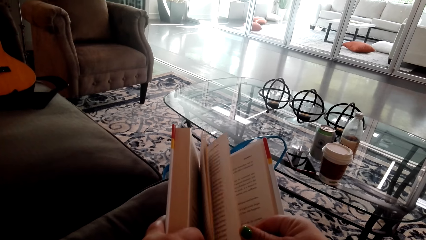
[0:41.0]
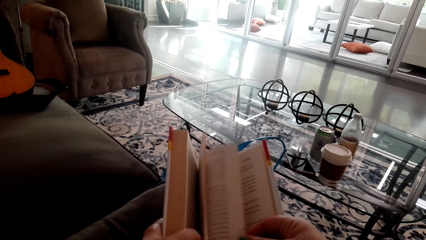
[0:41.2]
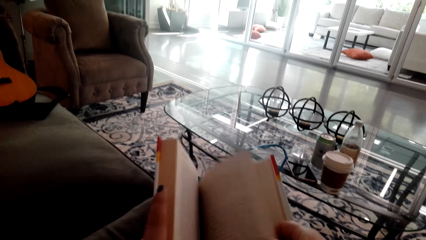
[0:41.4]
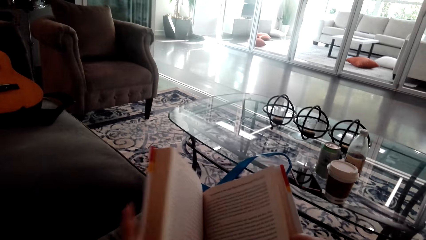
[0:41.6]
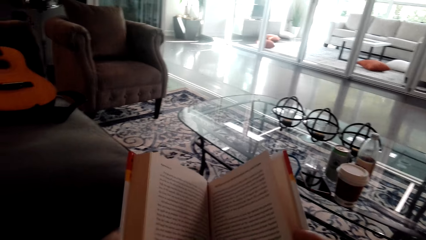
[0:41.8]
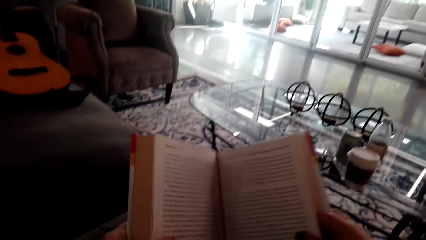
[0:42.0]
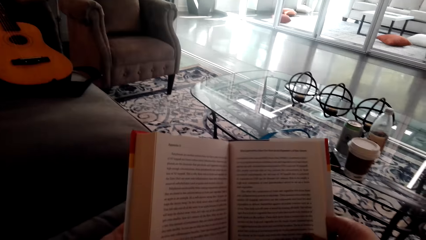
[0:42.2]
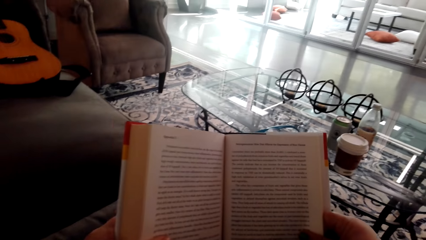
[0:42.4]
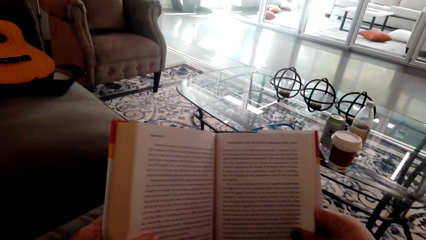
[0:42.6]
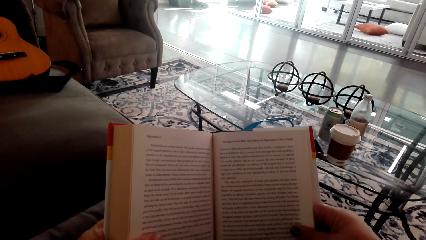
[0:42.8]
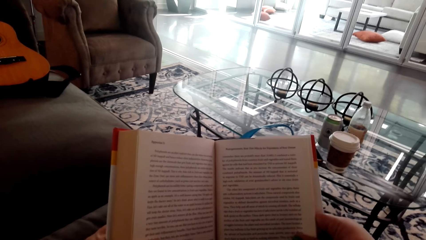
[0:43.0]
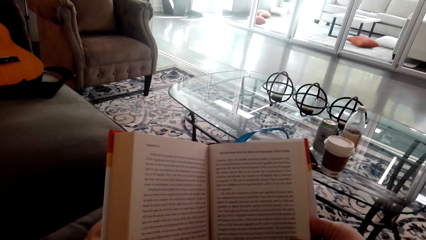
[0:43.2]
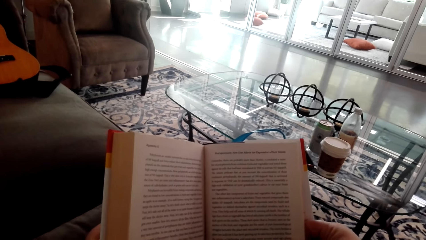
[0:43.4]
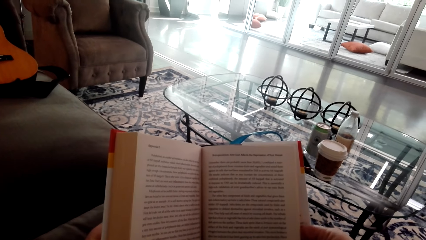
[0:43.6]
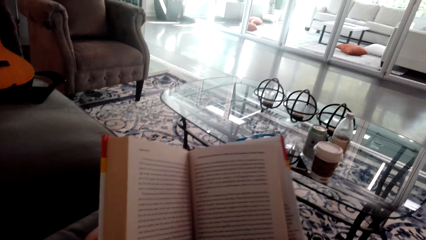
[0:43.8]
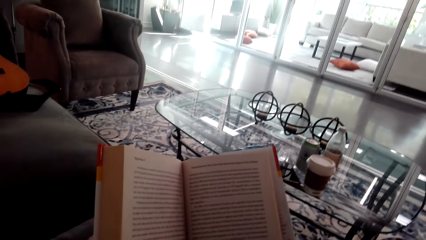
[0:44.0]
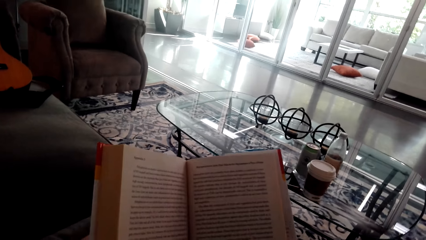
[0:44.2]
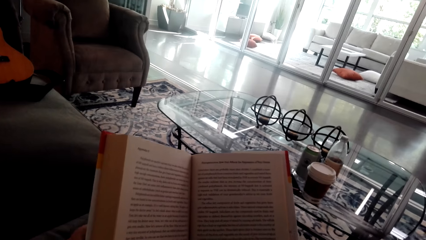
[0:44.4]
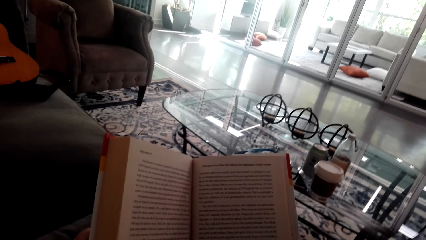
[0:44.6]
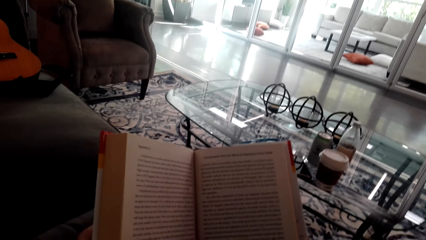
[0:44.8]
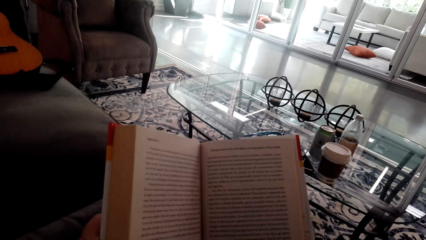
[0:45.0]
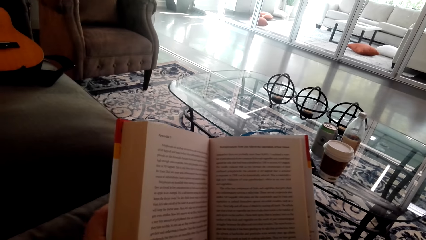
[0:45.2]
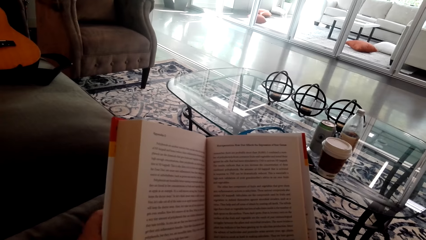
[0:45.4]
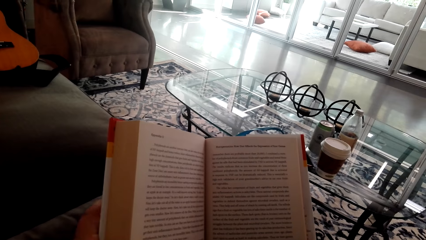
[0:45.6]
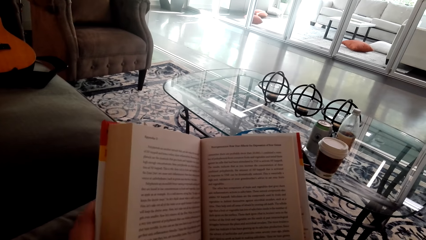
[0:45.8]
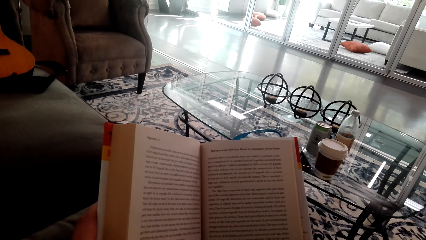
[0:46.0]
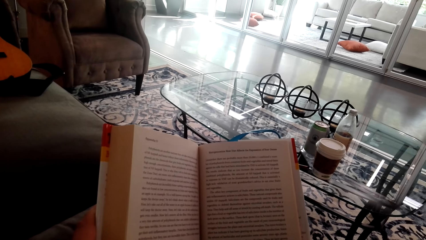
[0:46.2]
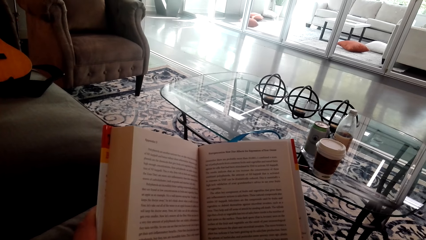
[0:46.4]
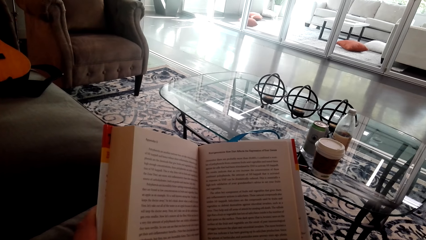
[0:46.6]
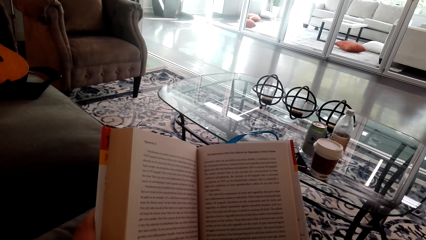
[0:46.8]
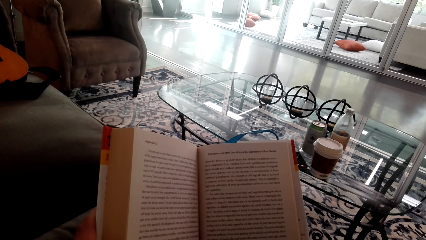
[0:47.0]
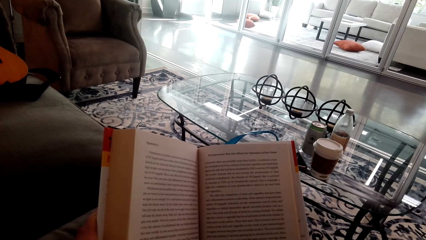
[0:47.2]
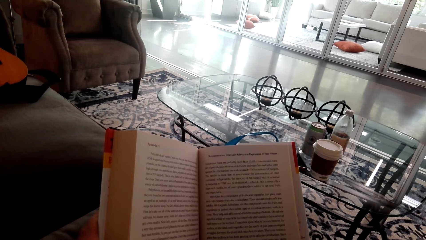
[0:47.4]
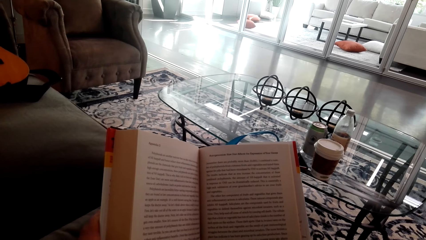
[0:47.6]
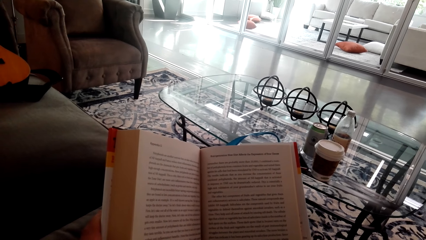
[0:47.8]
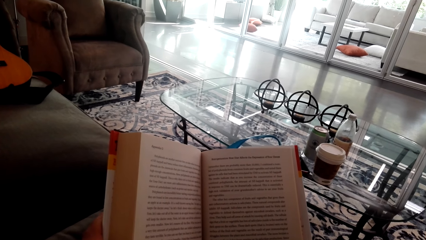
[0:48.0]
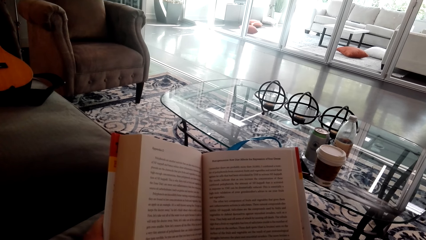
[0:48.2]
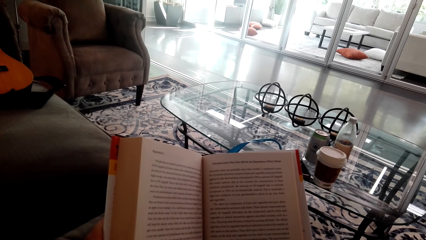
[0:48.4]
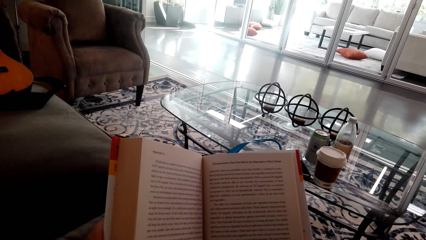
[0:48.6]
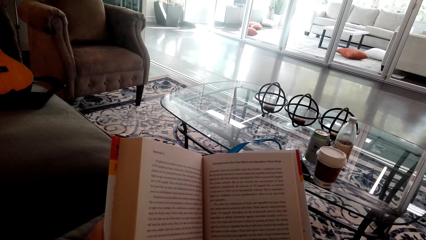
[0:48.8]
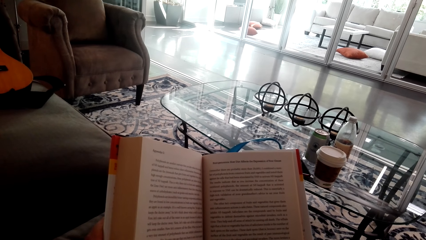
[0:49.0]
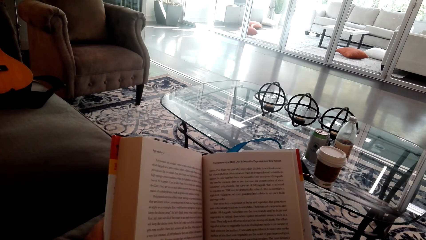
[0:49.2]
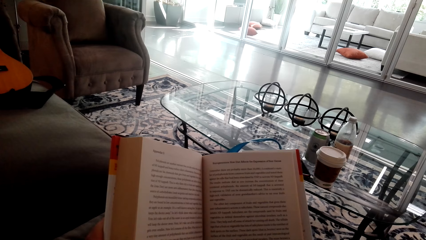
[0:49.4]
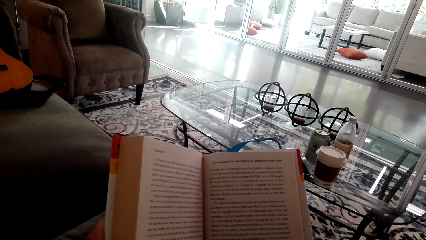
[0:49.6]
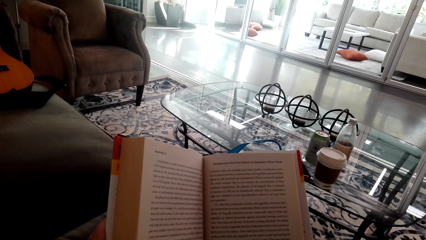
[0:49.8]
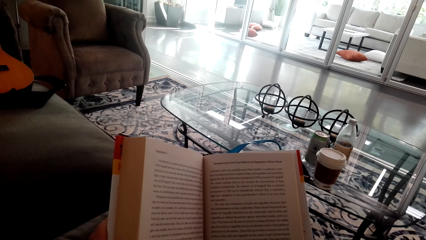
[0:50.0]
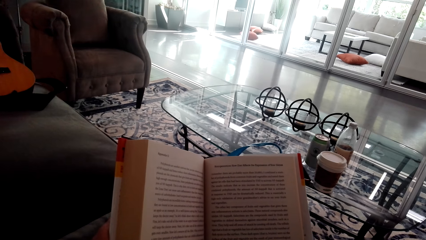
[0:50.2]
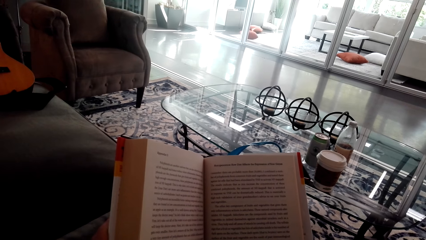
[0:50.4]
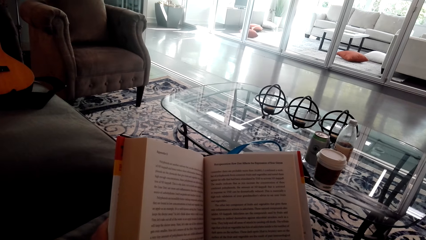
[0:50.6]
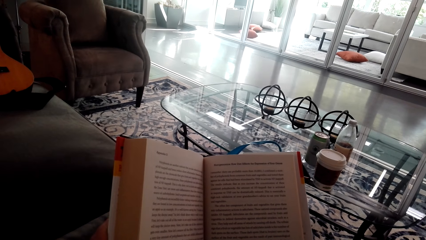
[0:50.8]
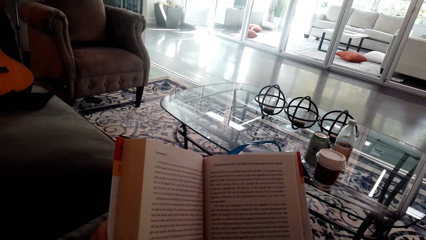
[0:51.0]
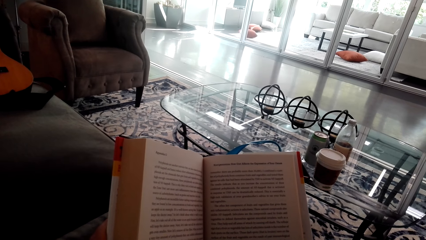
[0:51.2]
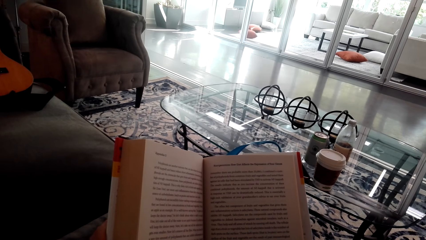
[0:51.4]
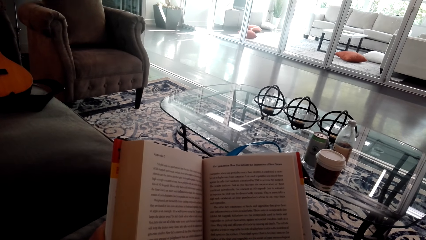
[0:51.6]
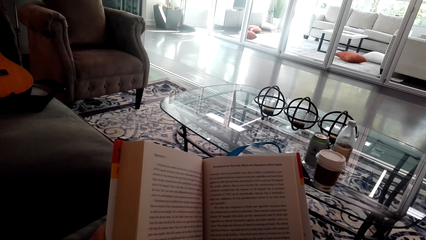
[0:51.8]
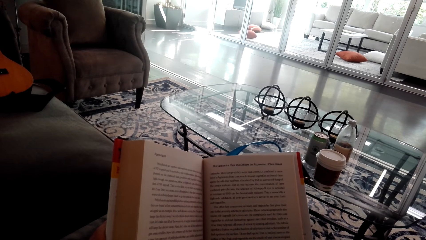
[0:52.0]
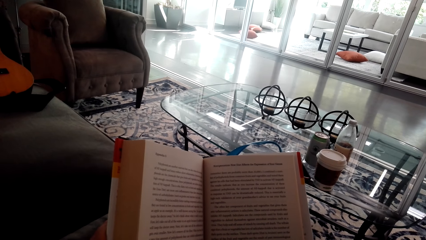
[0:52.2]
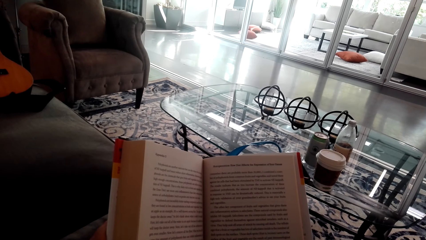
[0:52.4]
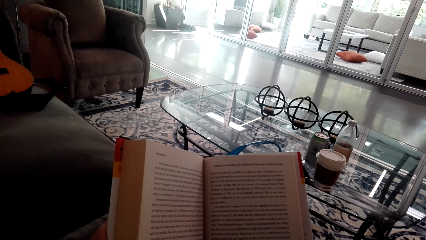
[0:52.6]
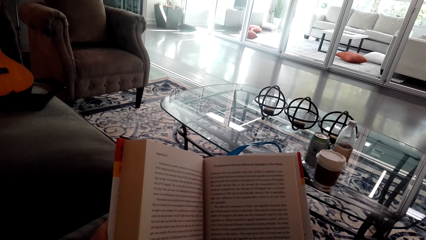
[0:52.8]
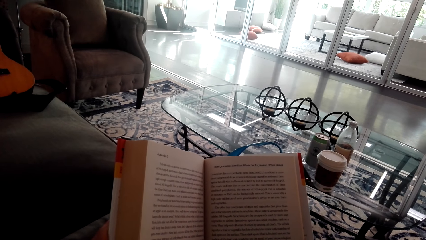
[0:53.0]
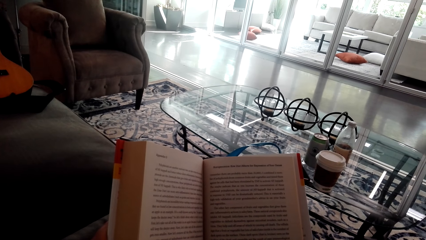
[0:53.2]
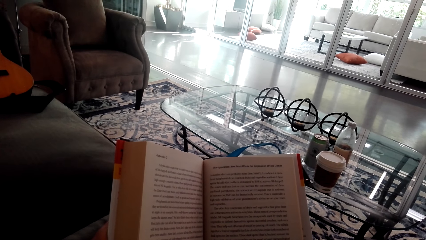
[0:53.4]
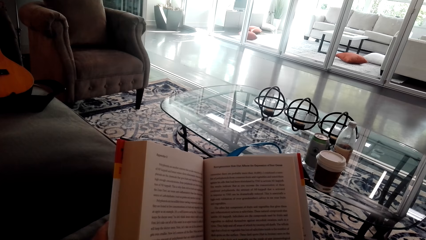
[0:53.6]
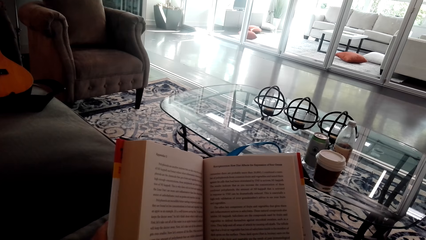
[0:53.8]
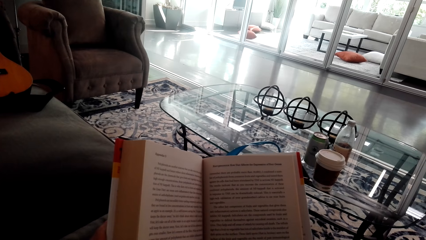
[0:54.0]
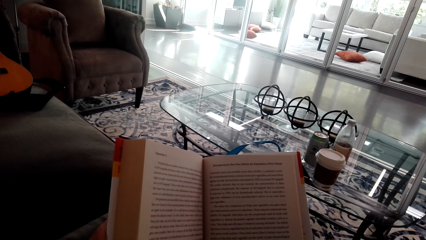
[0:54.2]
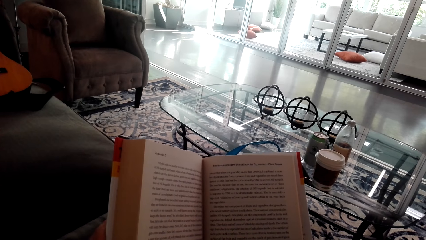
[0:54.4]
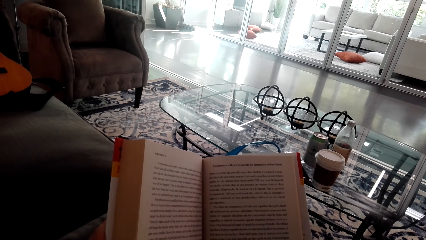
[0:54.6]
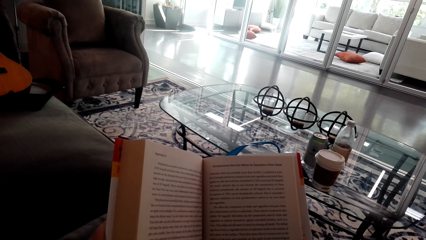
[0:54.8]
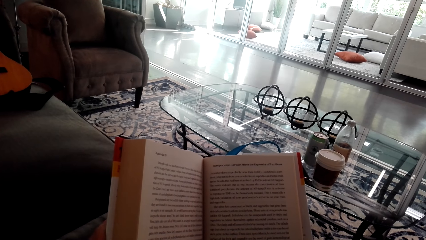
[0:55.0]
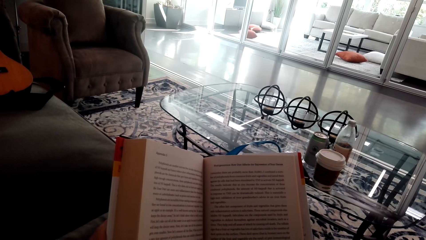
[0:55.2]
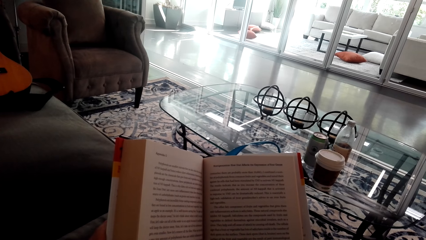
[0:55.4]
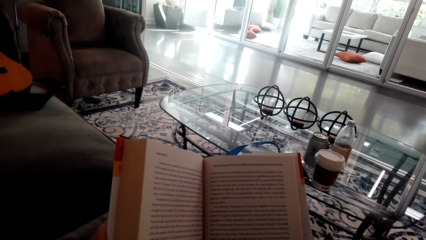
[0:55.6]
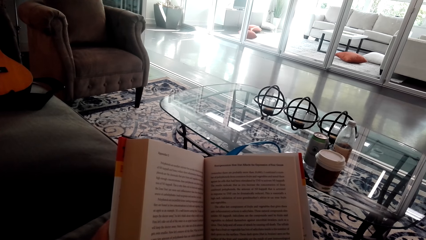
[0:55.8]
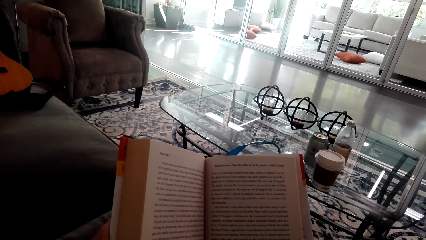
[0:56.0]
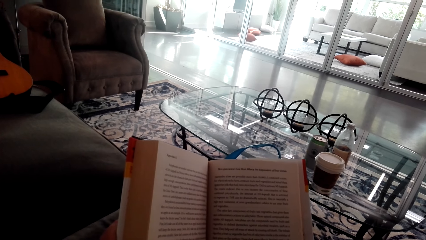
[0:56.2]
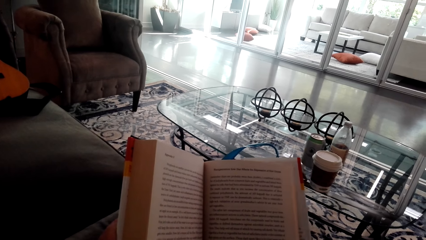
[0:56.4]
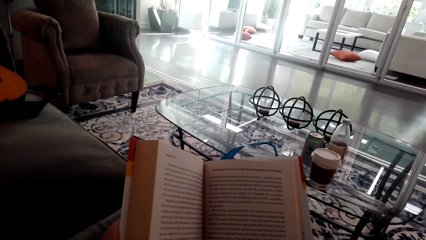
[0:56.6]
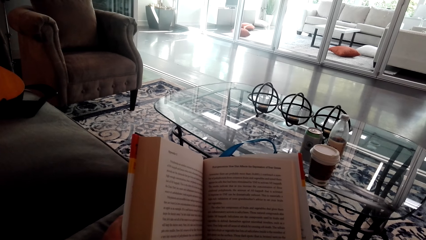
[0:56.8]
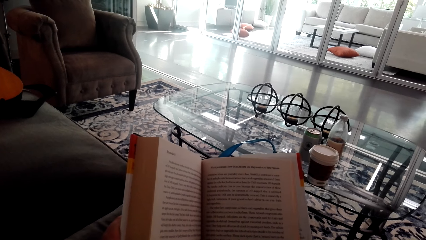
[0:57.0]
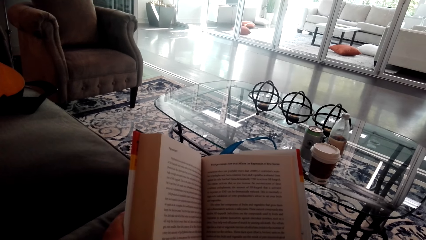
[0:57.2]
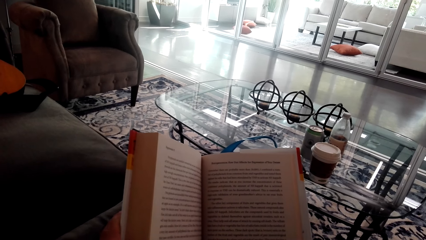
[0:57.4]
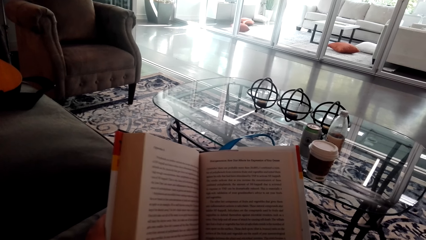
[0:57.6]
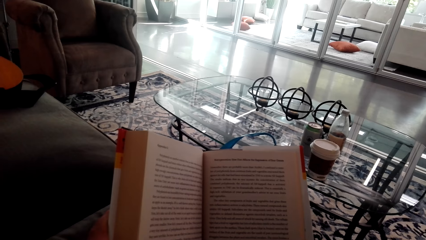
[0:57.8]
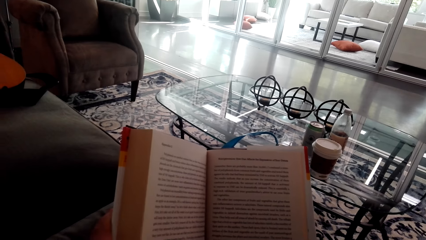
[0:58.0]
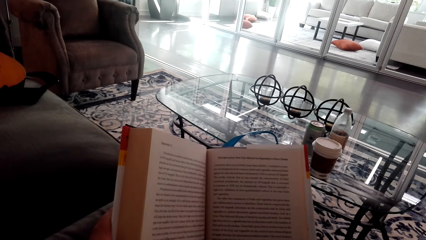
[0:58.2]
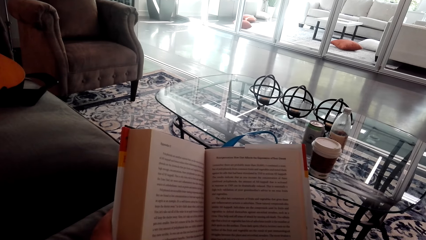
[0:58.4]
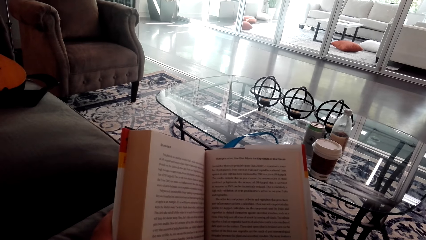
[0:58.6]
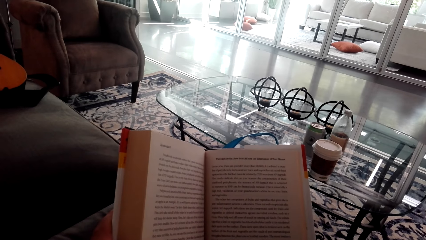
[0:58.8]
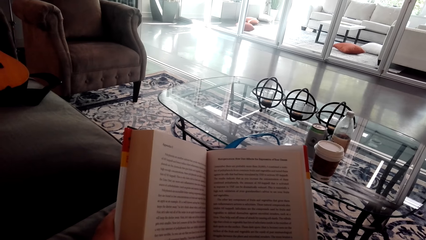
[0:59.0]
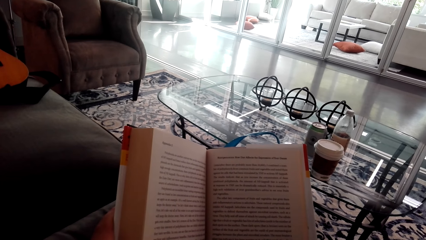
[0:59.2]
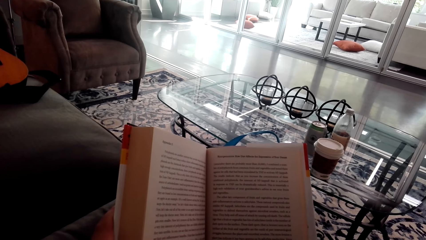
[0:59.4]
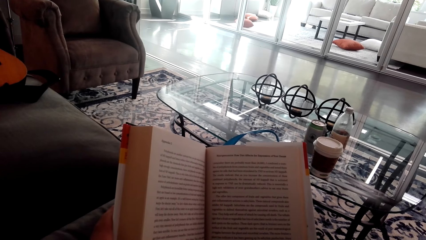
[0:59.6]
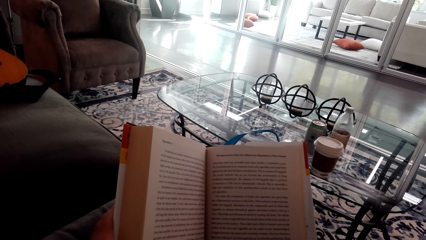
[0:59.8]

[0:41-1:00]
The camera wearer reads the book. They read on the book.
